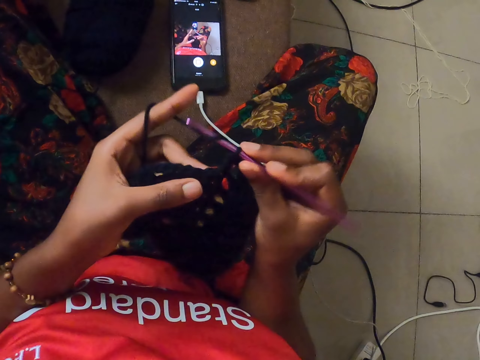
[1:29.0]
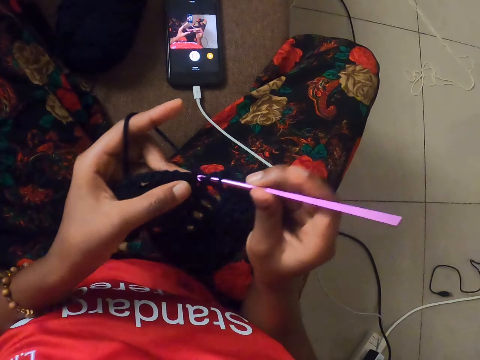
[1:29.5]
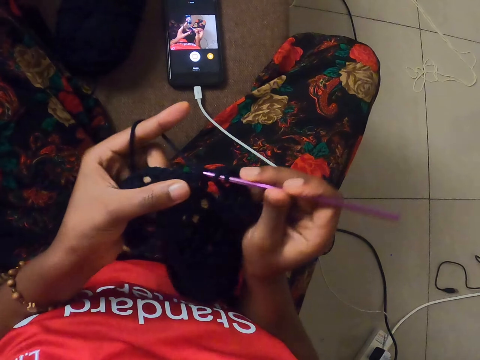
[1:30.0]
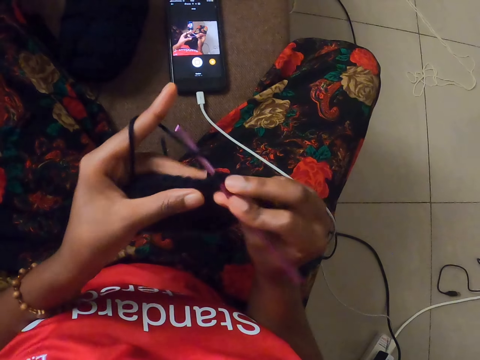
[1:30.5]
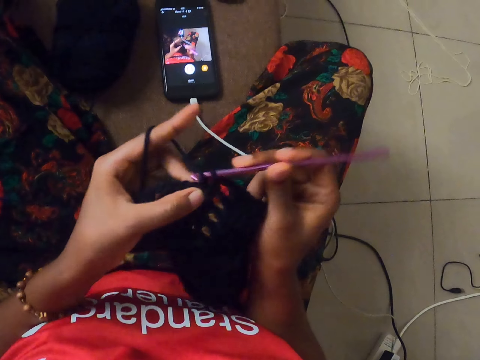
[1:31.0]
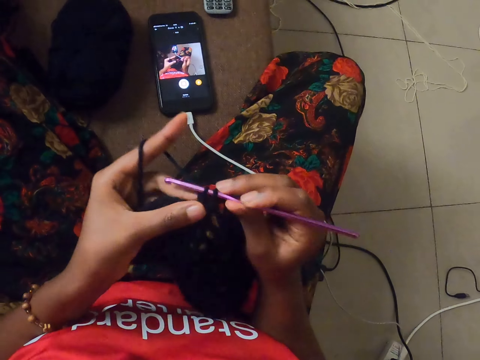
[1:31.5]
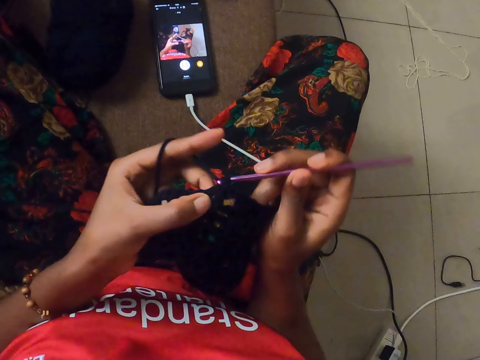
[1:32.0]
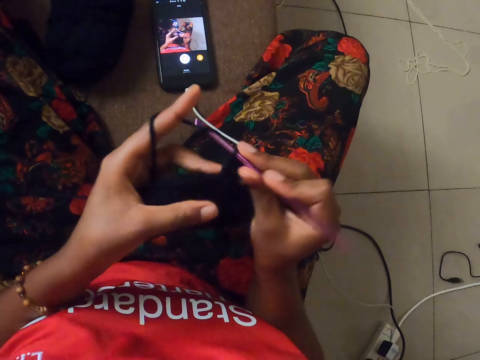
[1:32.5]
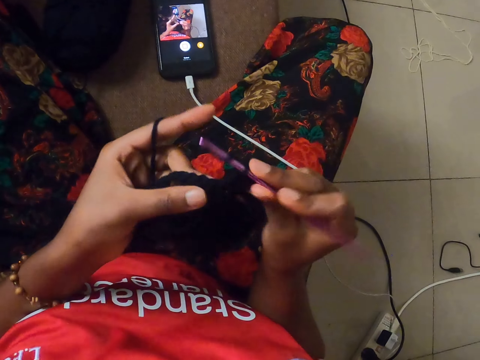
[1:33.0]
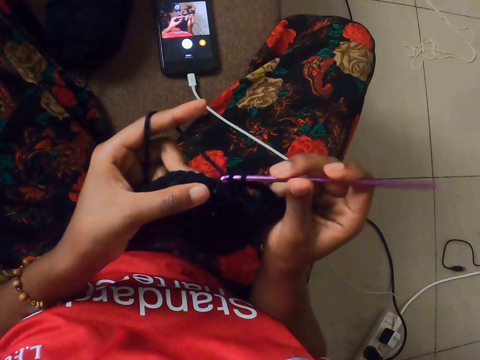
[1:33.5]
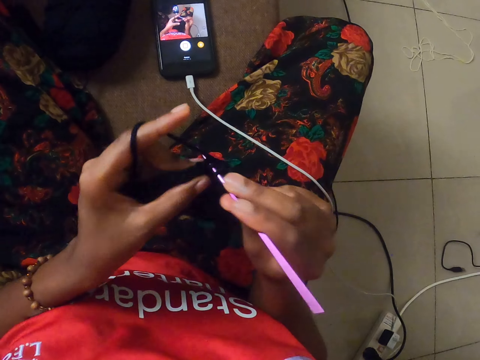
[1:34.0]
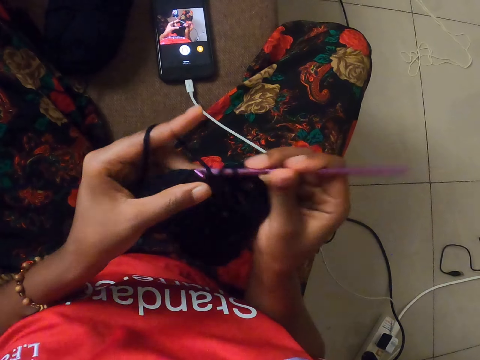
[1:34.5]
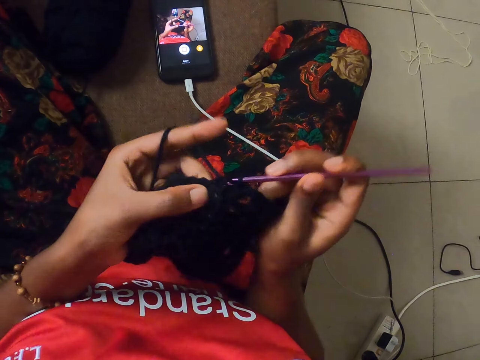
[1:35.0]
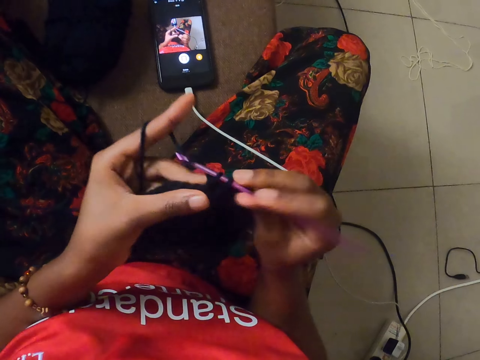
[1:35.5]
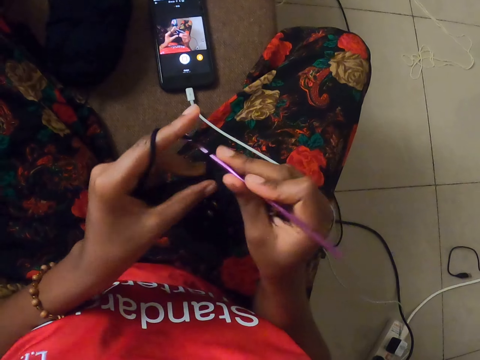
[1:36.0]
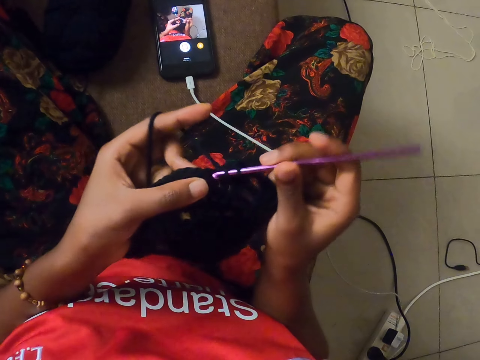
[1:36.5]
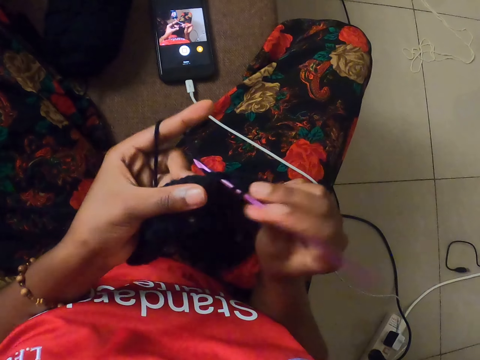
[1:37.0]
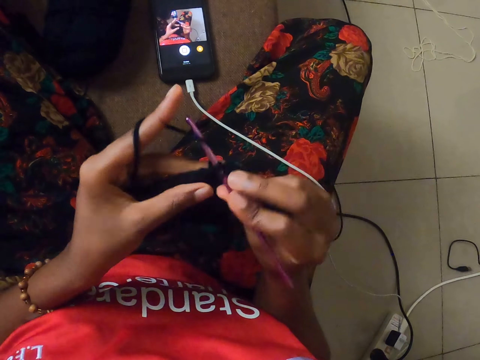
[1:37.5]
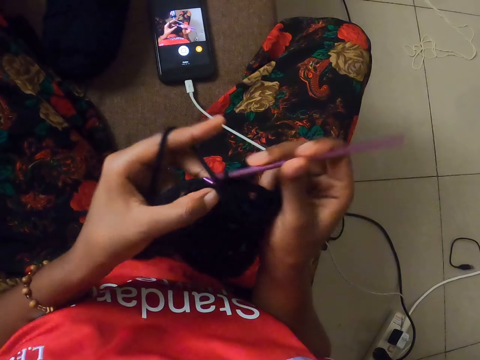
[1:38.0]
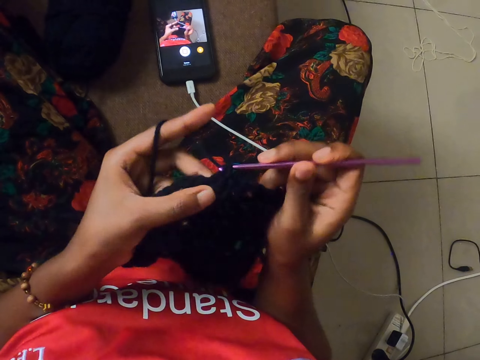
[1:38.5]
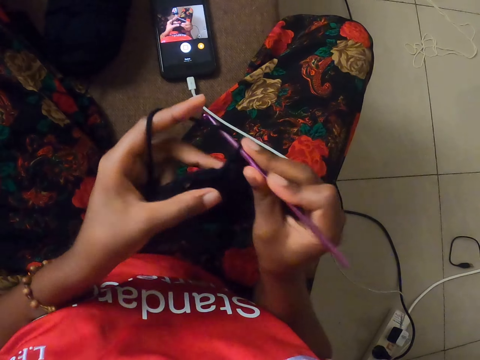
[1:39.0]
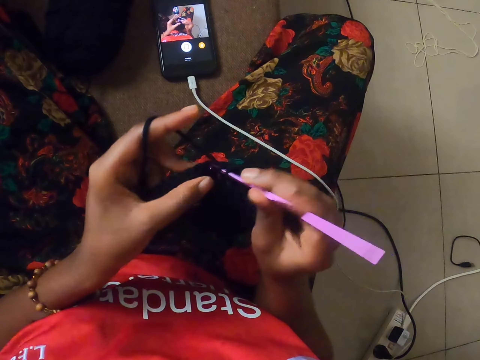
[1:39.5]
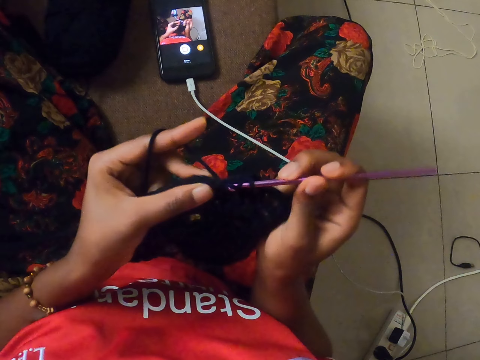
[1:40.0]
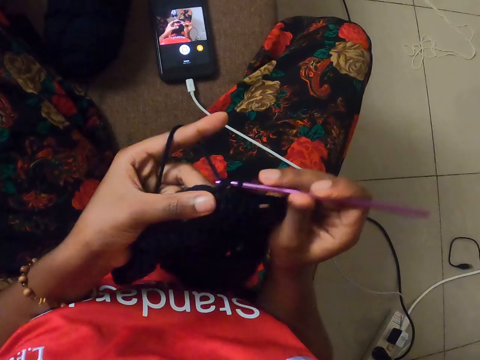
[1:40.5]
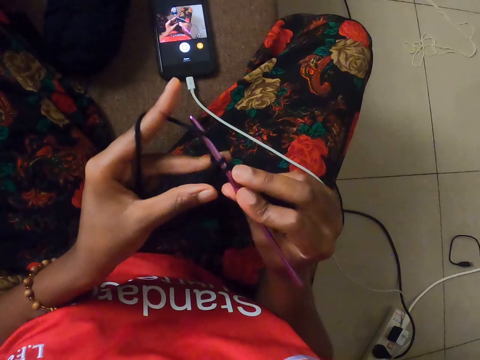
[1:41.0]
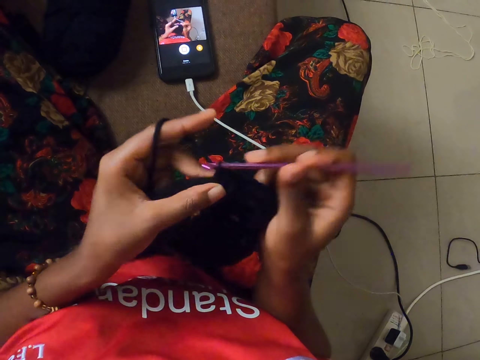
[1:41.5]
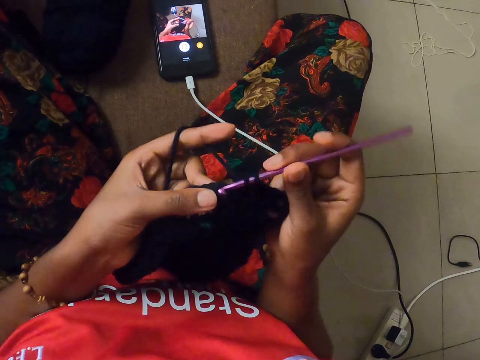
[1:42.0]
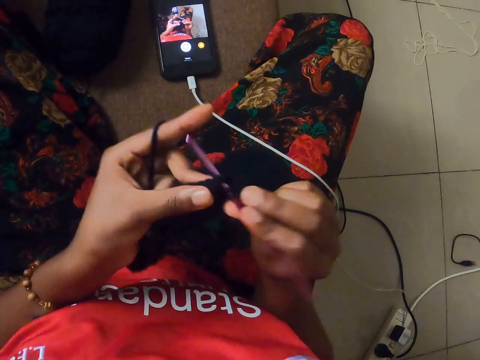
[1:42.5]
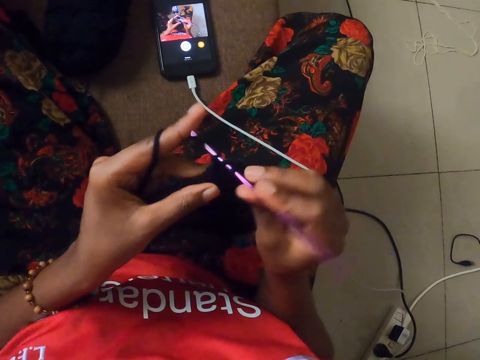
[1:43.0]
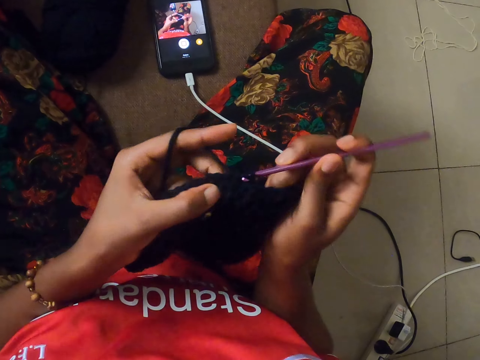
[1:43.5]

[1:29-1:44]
The camera wearer knits a thread with a crochet hook.

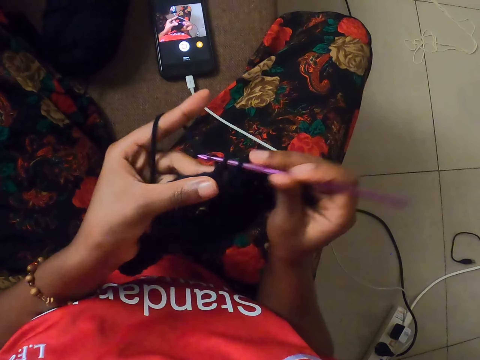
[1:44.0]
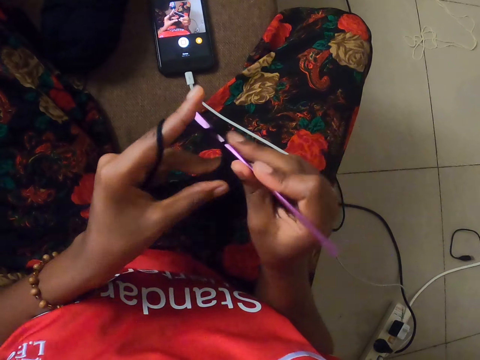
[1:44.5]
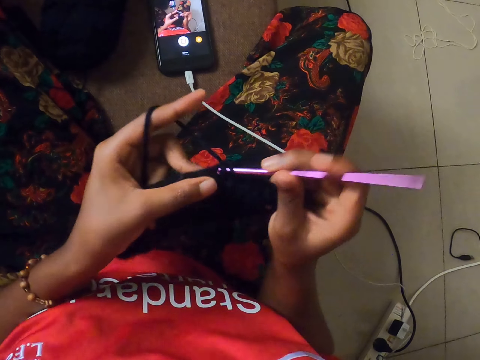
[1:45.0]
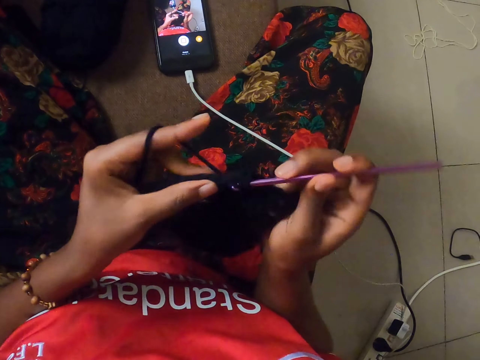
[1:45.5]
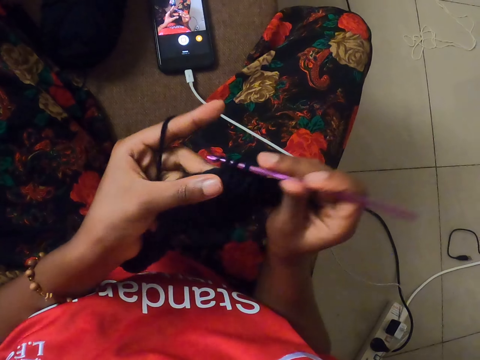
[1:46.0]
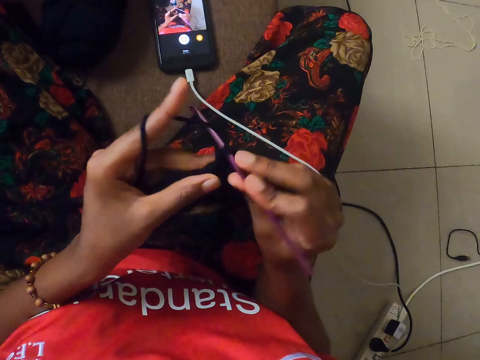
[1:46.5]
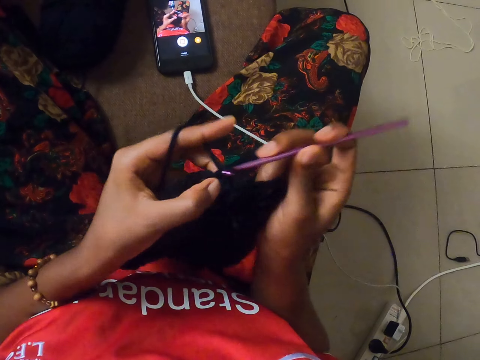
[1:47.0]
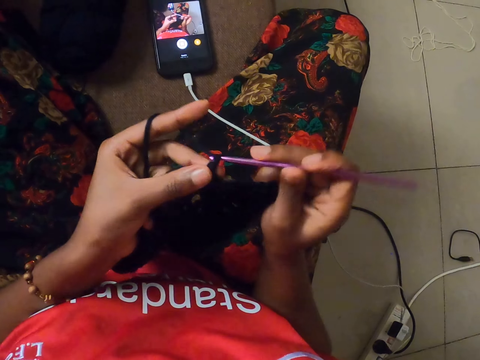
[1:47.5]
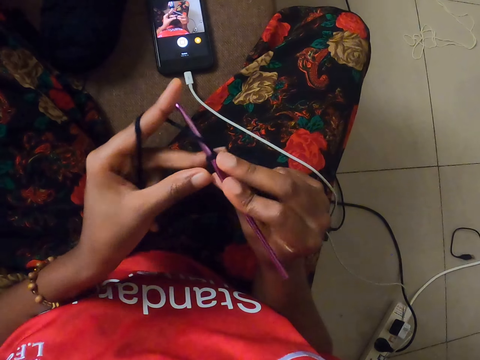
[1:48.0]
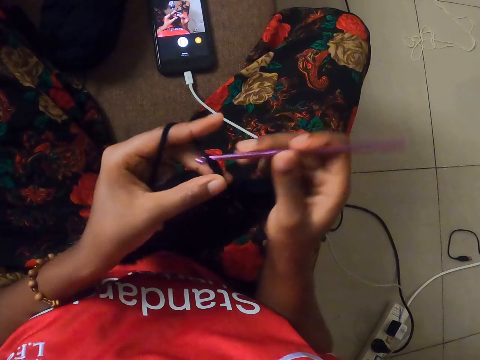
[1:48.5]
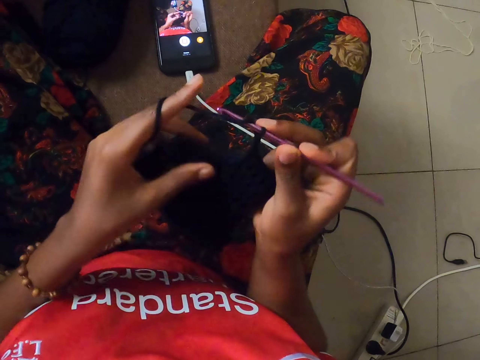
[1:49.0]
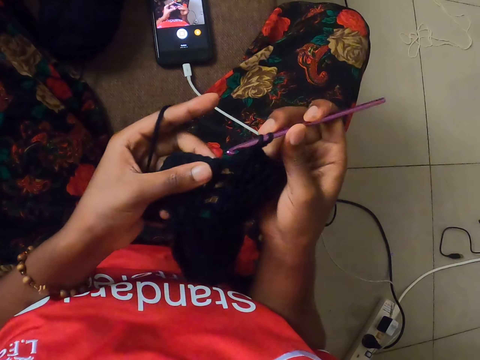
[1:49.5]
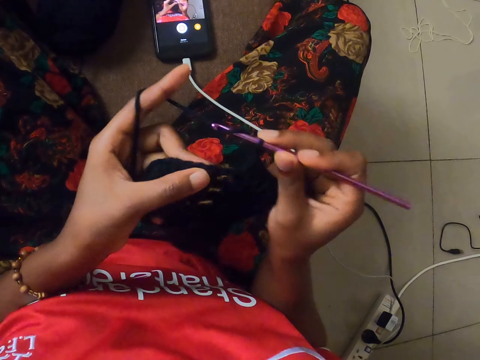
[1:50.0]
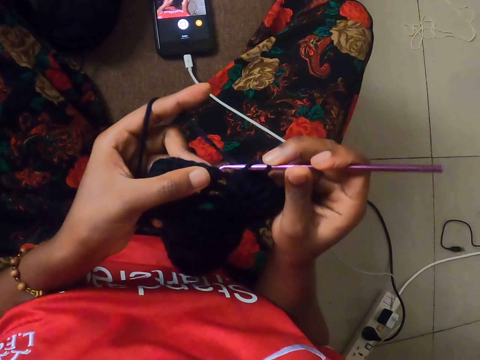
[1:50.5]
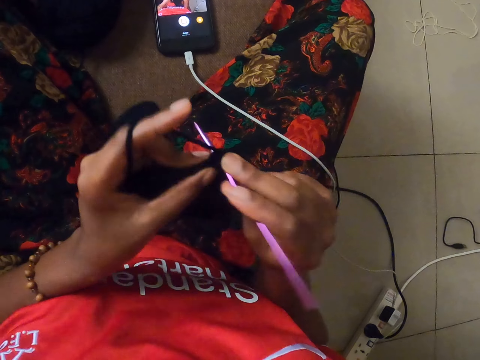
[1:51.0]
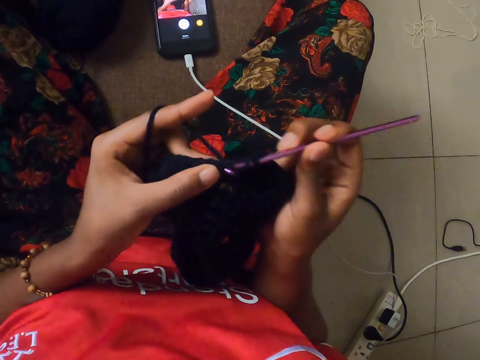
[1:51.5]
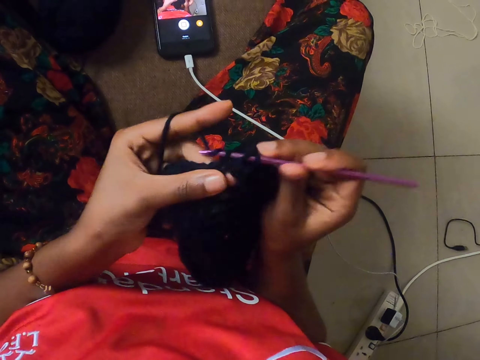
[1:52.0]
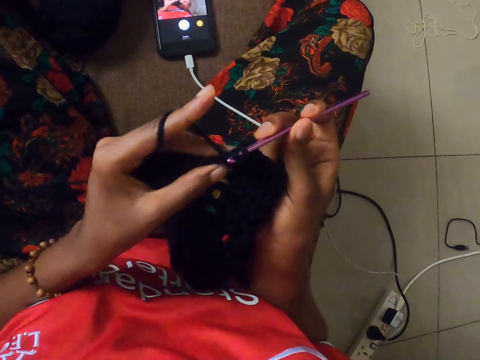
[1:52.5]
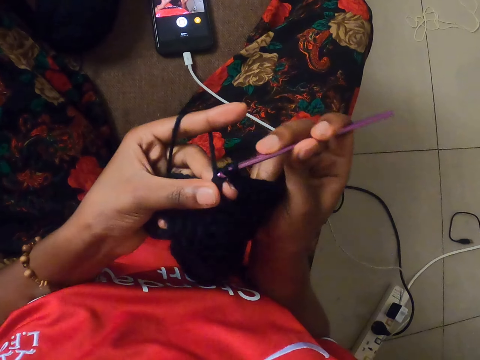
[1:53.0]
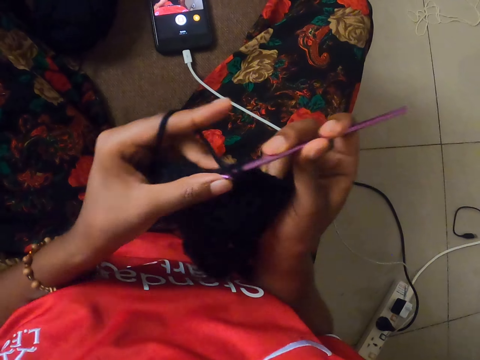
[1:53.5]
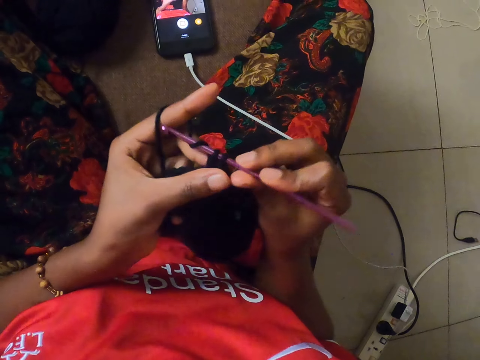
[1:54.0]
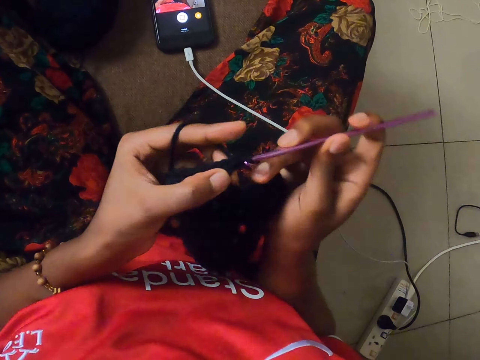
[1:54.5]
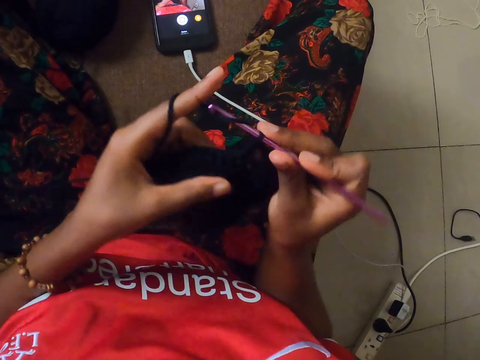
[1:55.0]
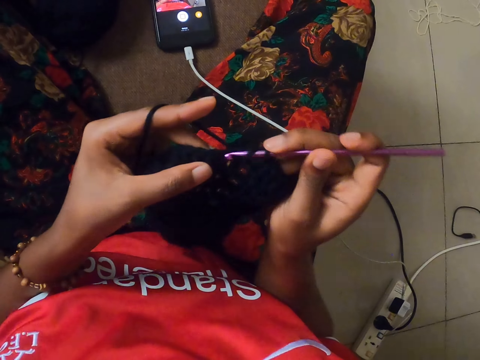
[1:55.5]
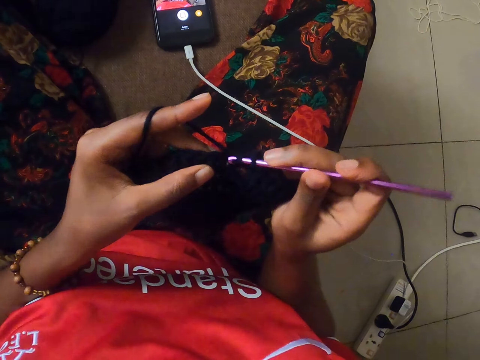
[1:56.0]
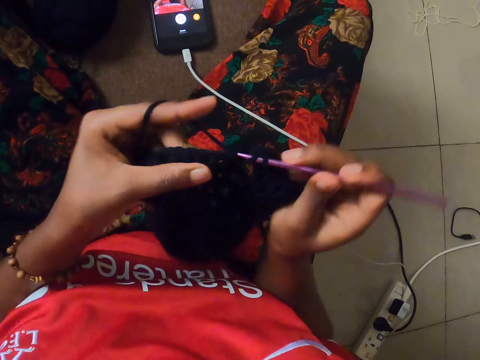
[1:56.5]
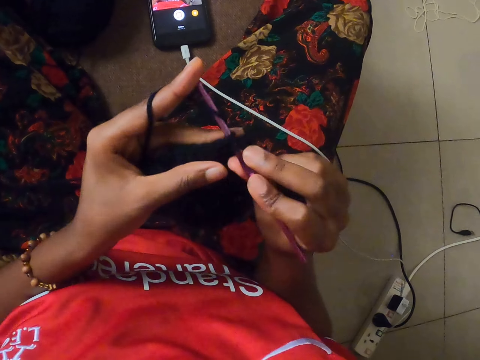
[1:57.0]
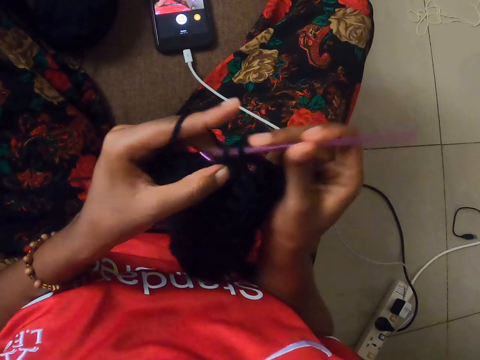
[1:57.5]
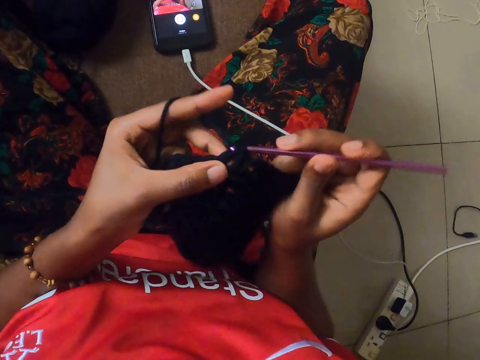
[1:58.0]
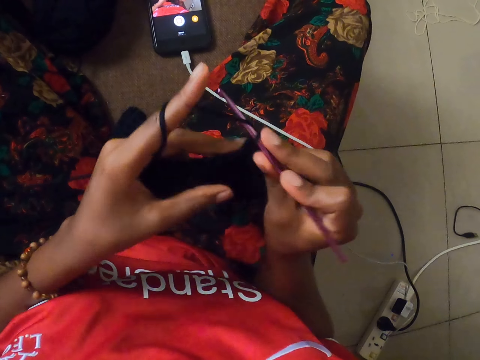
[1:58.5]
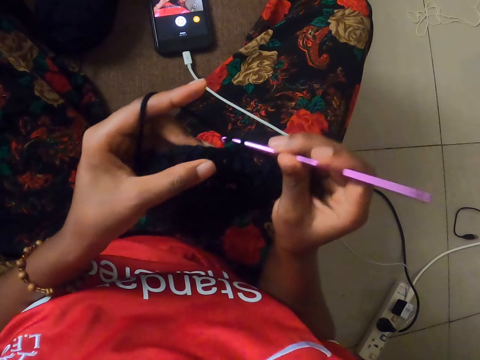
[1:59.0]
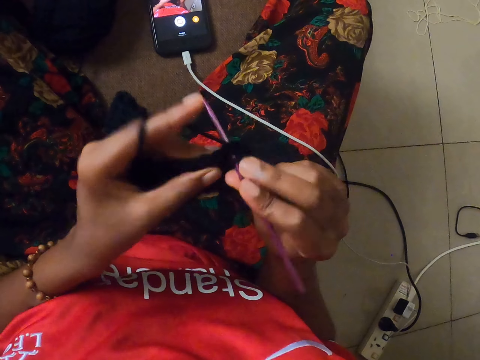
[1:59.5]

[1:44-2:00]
The camera wearer adjusts her left hand on the yarn. She knits a thread with a crochet hook.
